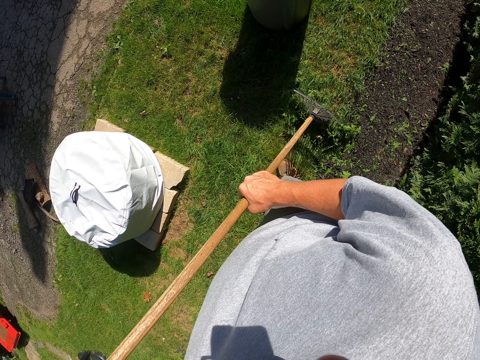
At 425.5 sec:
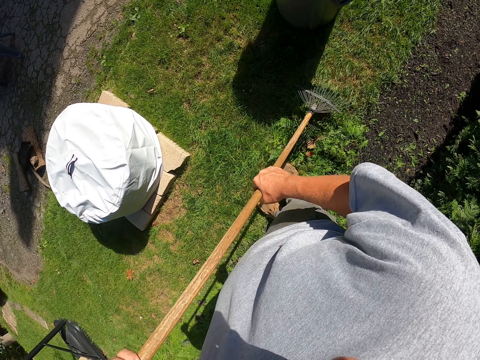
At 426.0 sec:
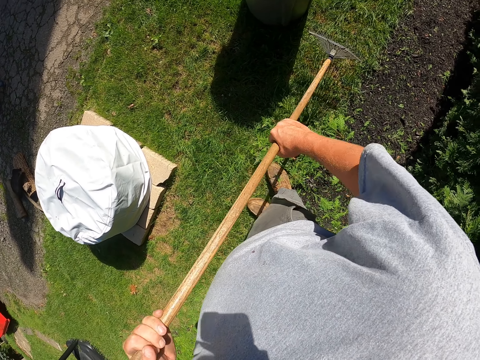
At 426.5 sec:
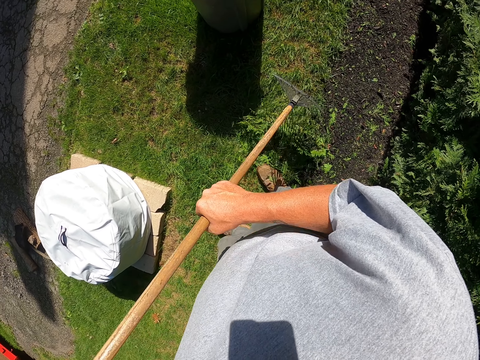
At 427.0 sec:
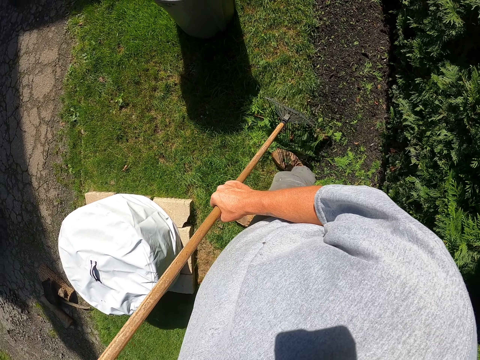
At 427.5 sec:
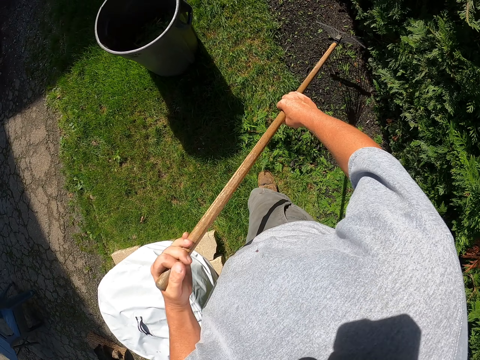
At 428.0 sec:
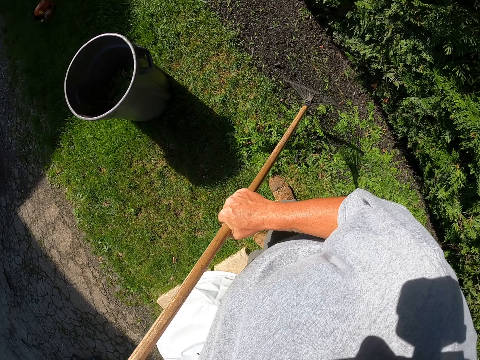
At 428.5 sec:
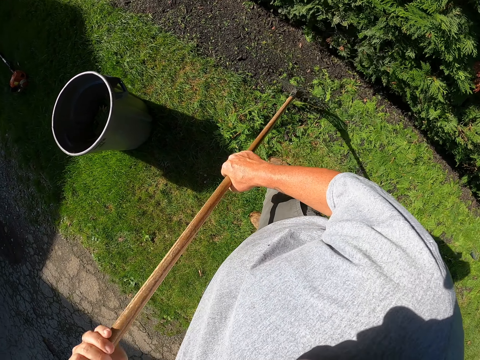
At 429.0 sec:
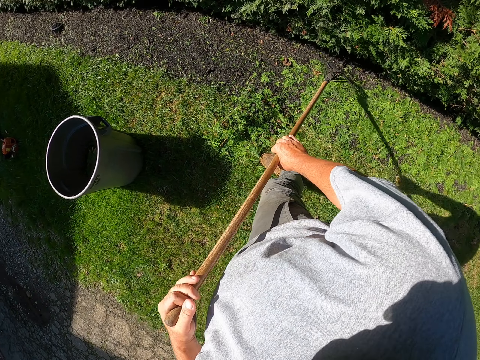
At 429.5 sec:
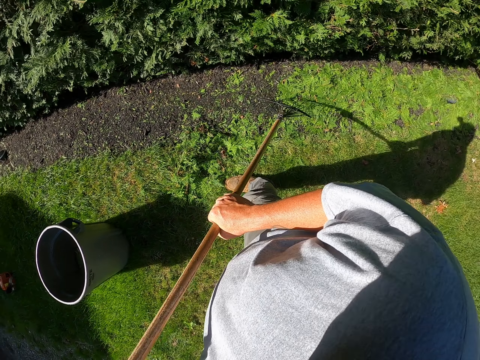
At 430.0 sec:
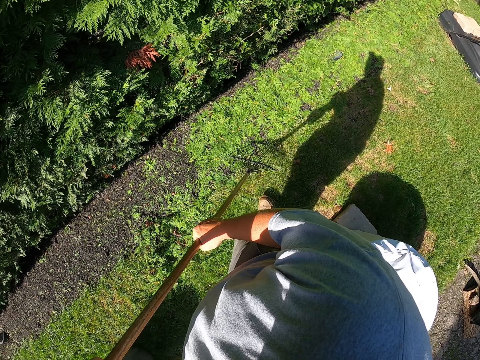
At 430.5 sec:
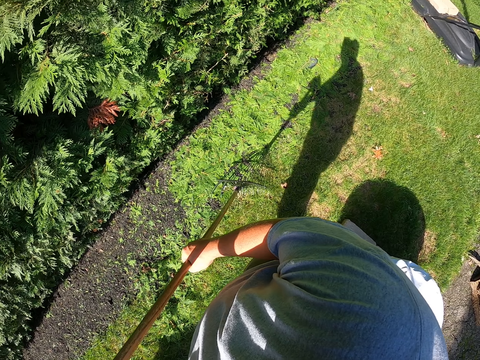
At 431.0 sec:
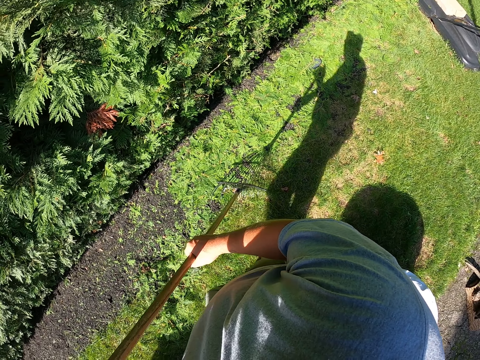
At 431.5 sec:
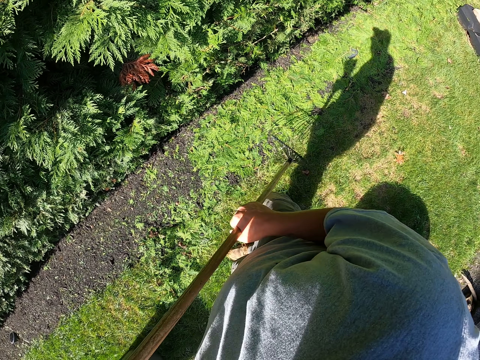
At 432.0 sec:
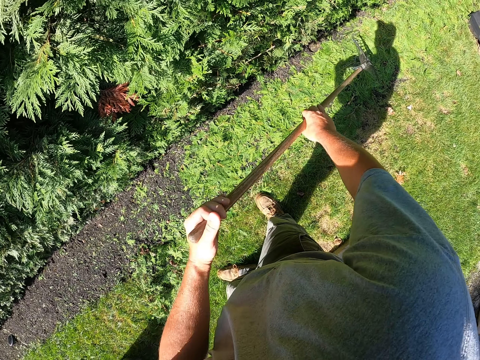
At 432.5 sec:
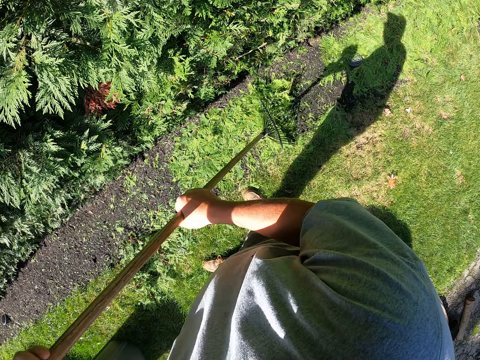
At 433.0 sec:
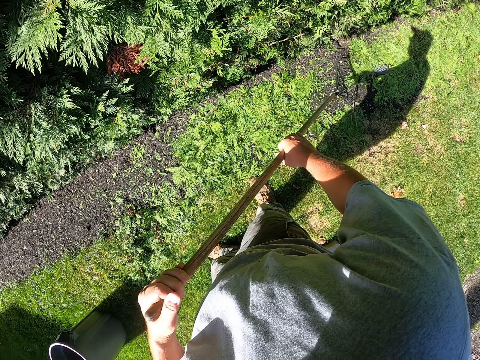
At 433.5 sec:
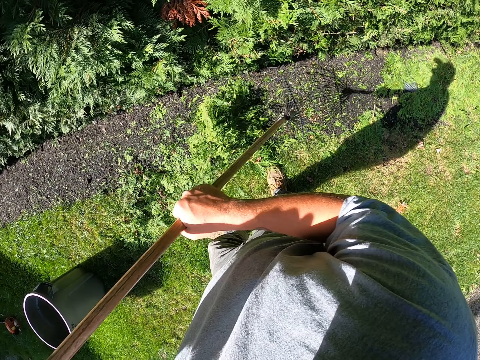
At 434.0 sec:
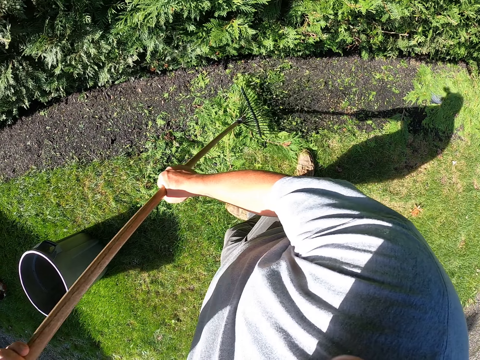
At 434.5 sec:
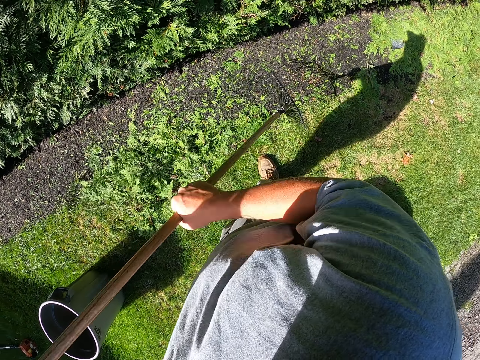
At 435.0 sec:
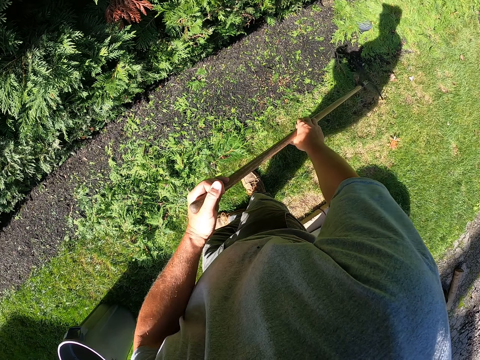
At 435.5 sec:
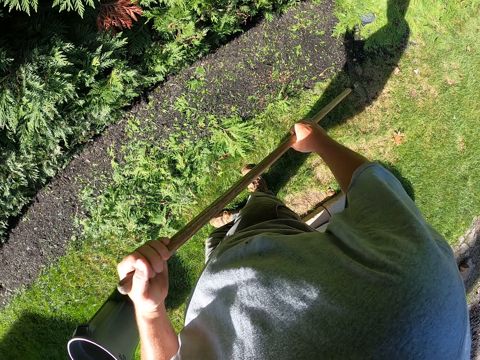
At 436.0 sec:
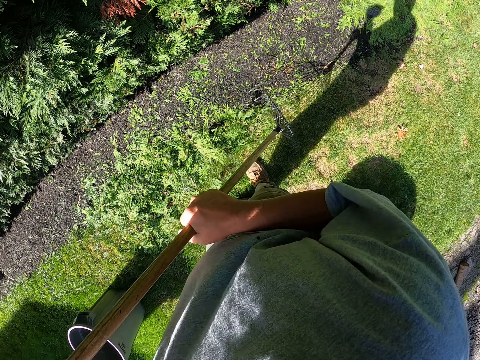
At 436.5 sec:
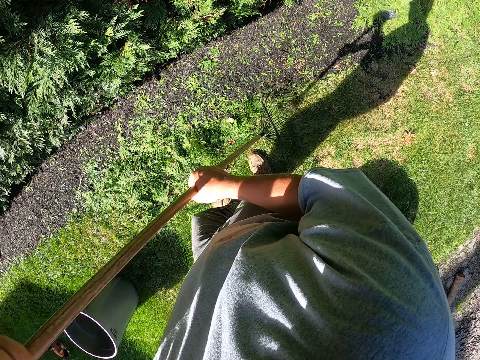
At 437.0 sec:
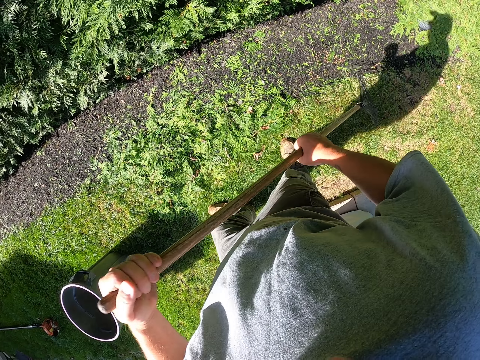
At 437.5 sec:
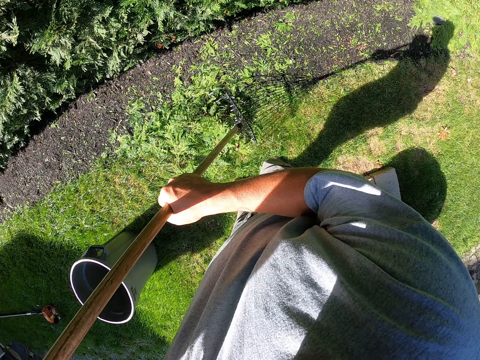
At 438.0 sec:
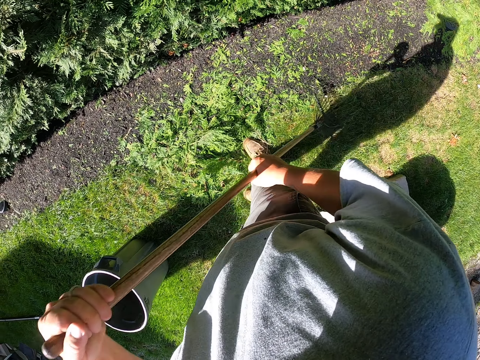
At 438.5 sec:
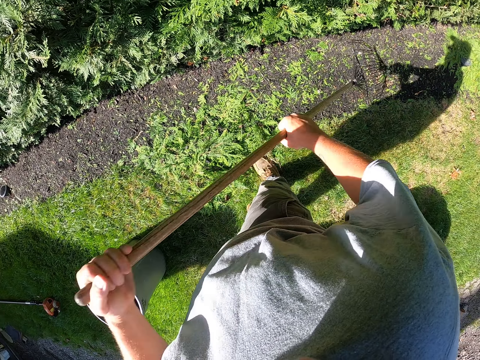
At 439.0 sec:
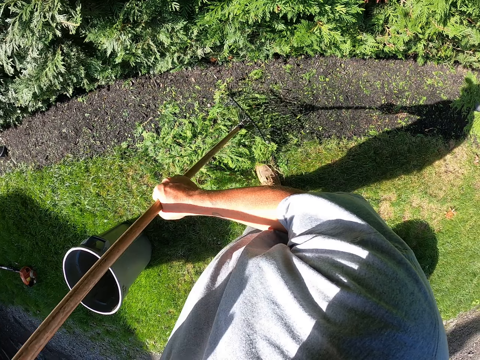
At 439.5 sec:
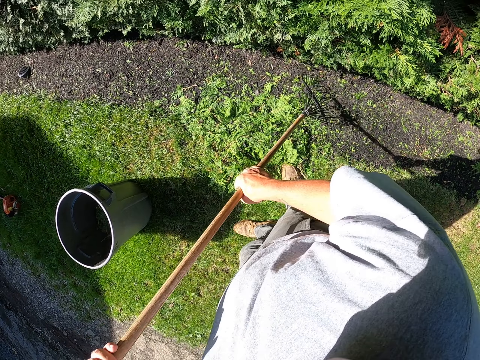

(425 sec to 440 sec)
The camera wearer moves around the field. They pull the dirt with the rake.

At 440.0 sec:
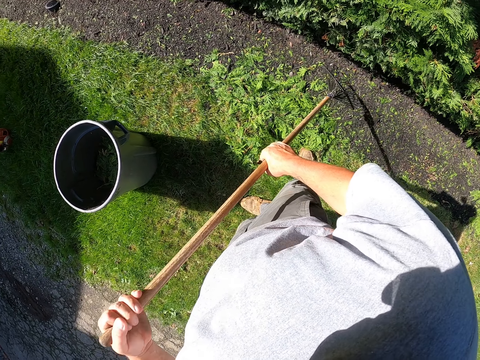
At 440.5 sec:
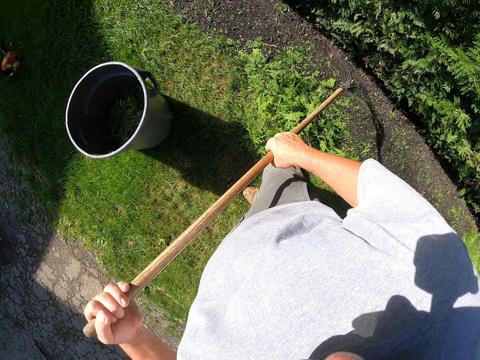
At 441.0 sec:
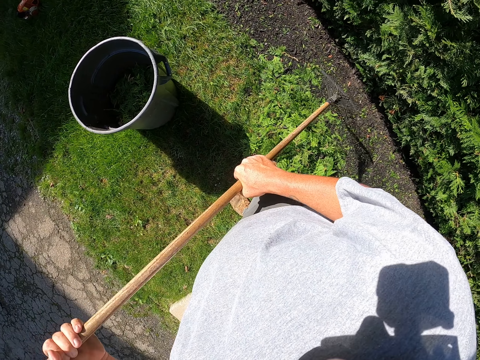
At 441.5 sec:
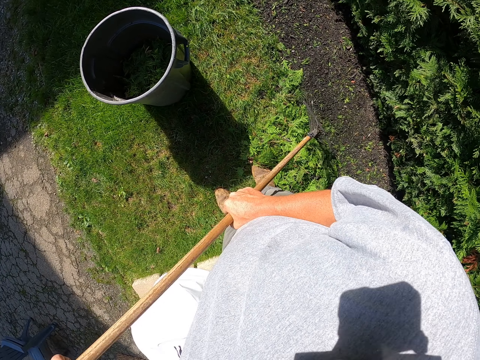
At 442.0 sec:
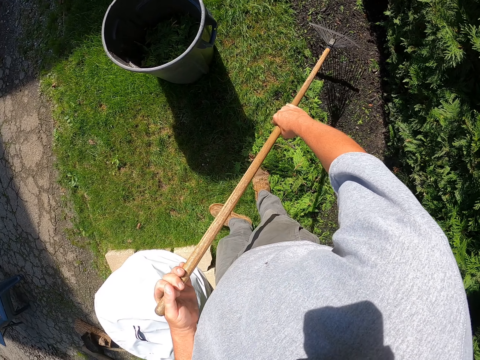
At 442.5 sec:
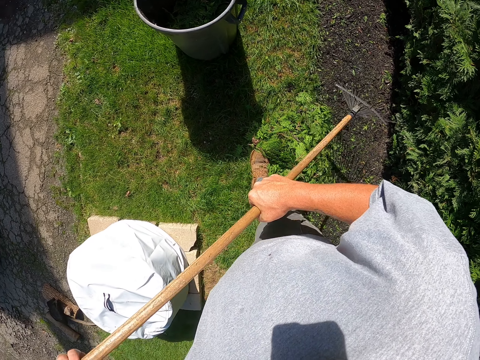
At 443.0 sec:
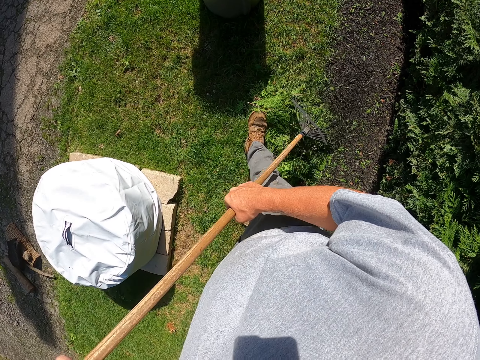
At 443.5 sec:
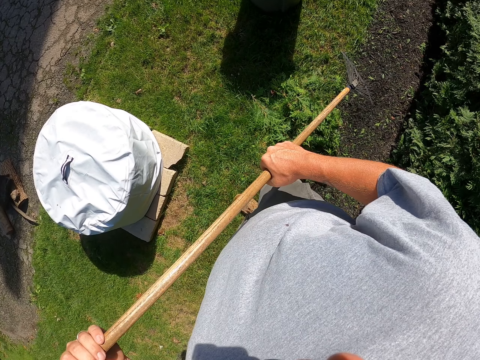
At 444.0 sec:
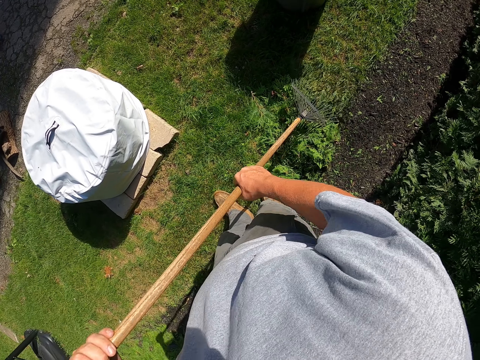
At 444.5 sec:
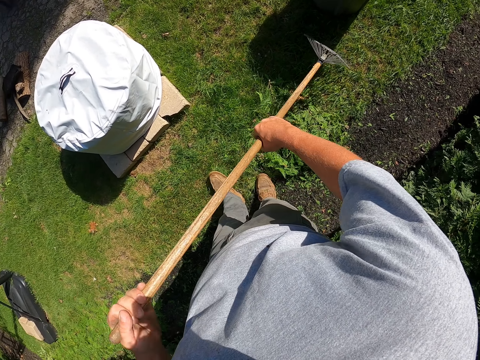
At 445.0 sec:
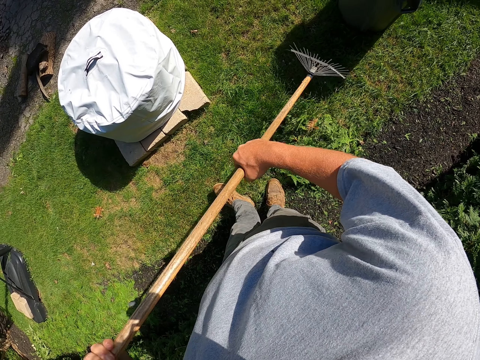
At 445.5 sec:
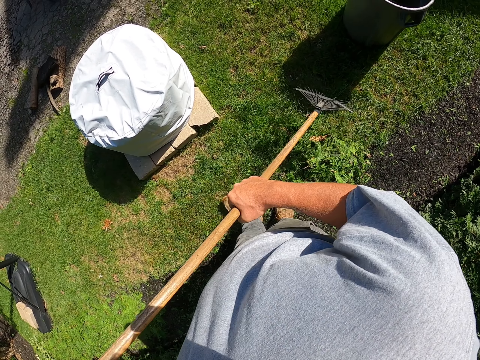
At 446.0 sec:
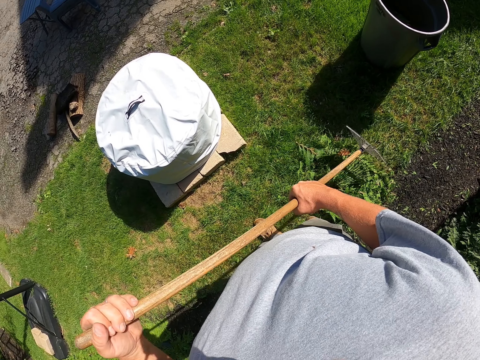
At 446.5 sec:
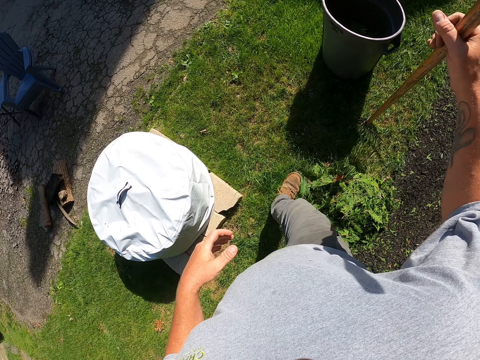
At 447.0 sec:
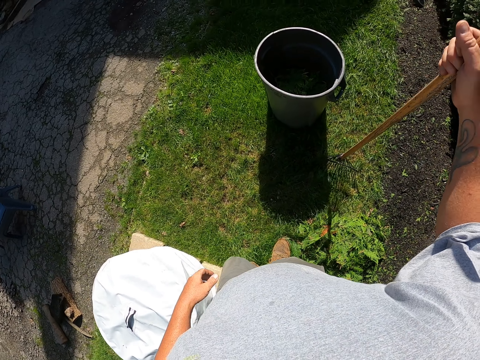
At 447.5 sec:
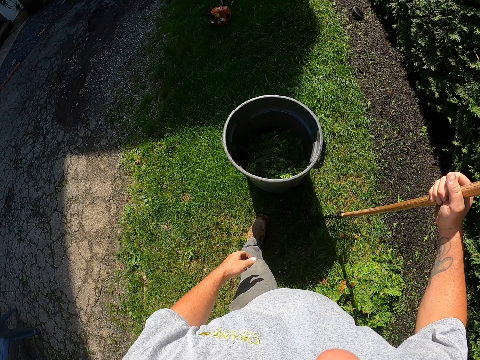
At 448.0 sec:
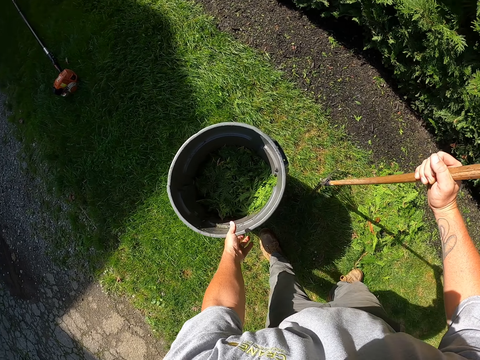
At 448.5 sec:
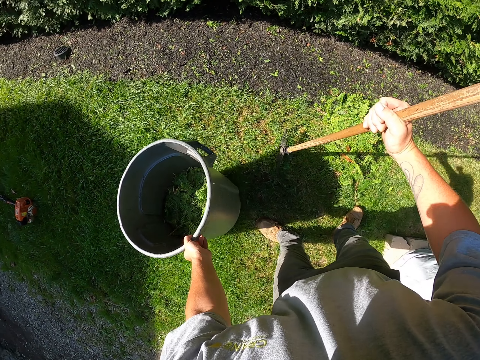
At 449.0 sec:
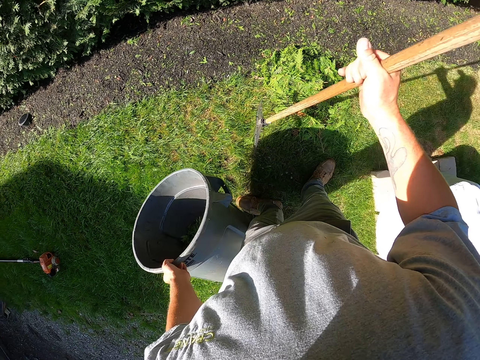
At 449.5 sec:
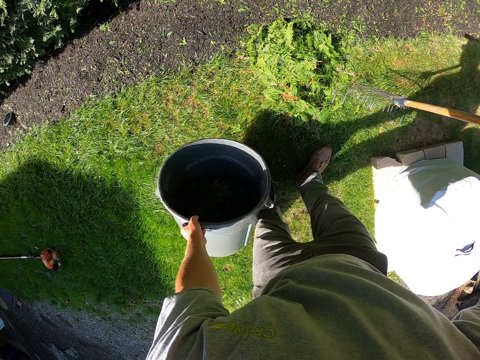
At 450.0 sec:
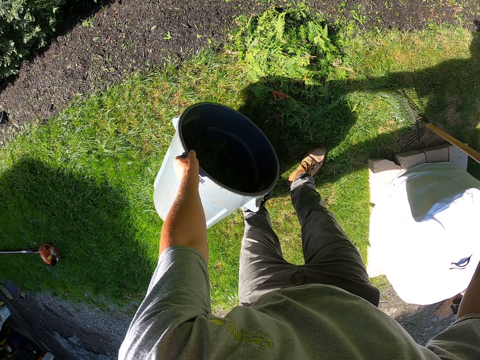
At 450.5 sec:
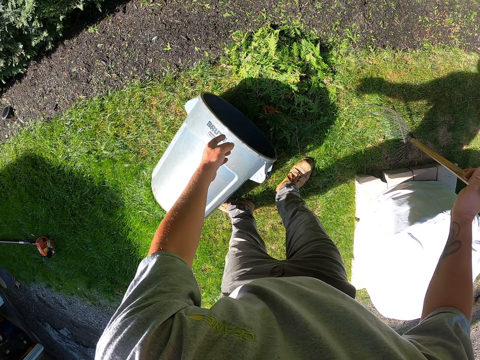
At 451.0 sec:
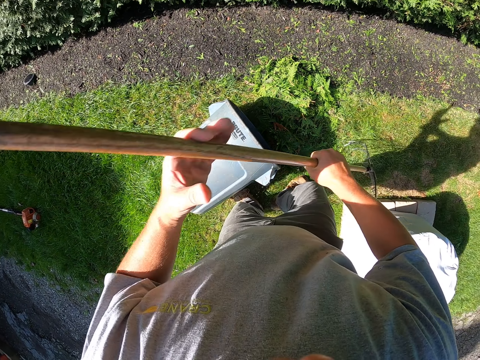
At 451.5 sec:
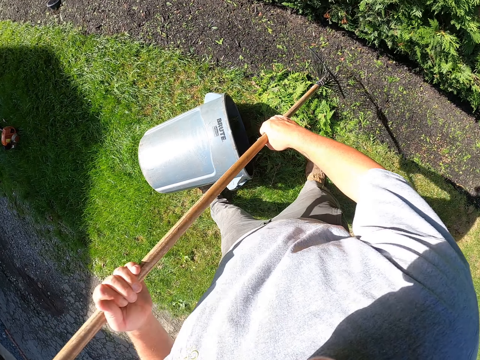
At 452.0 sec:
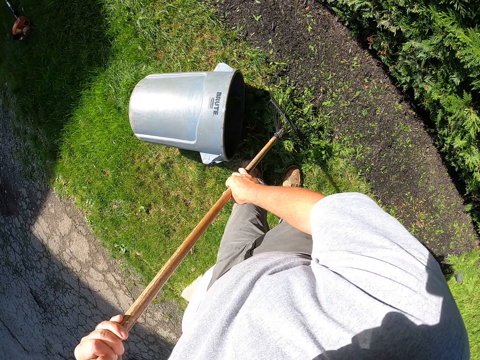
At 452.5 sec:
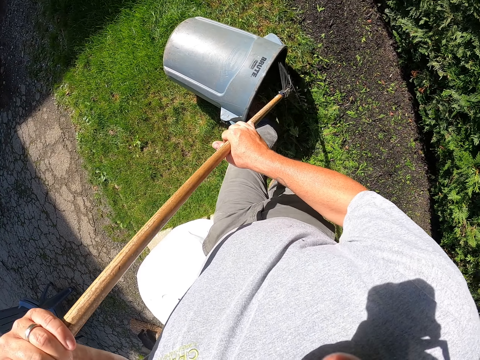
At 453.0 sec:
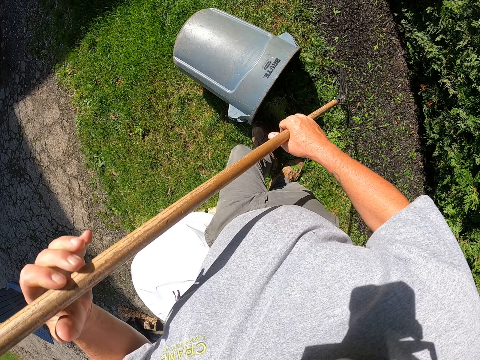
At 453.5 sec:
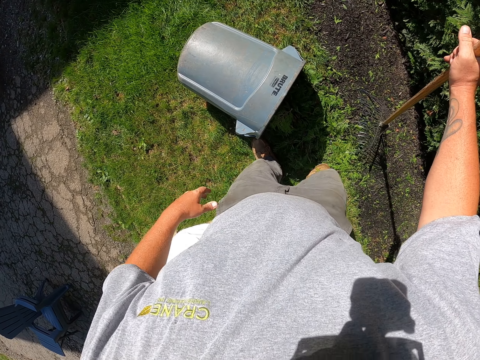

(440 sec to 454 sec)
The camera wearer picks up the bucket. They drop the bucket. They bend the basin. They put the leaves or dirt inside the bucket with the rake.
